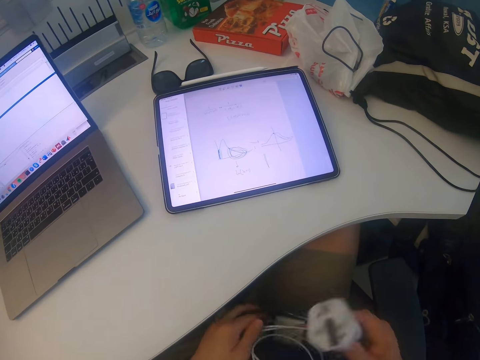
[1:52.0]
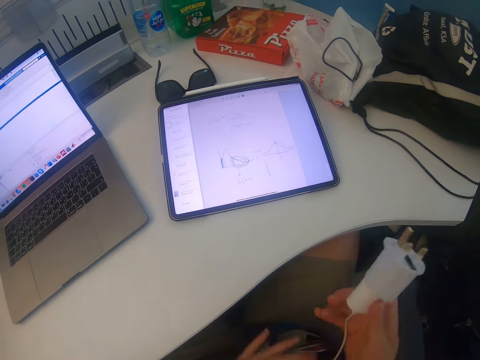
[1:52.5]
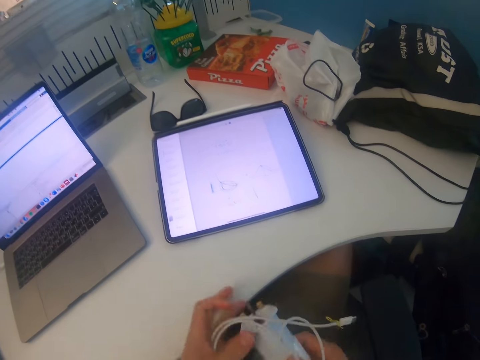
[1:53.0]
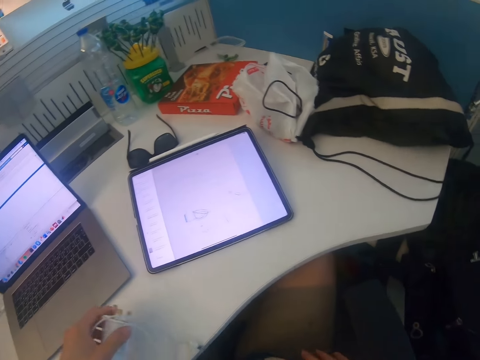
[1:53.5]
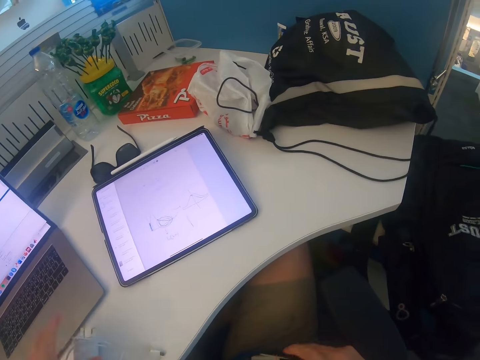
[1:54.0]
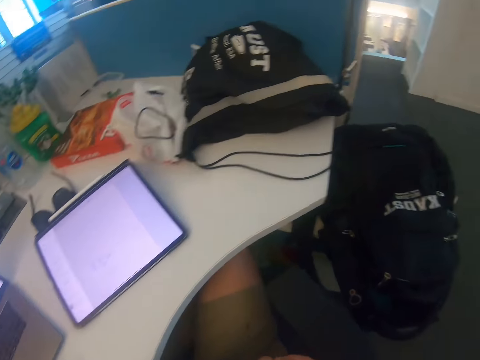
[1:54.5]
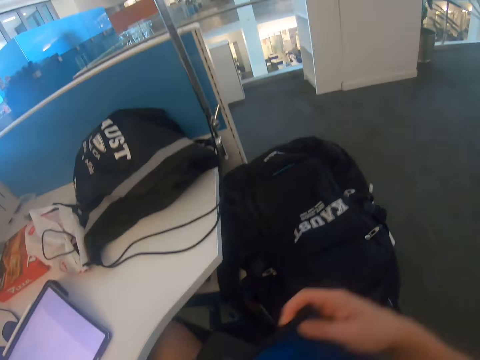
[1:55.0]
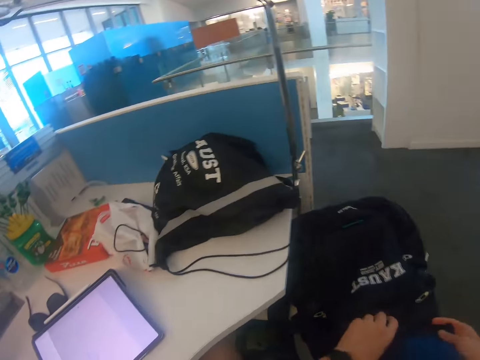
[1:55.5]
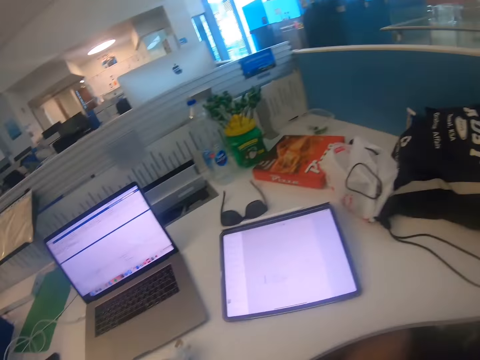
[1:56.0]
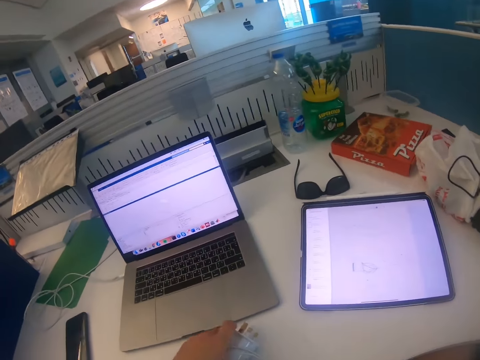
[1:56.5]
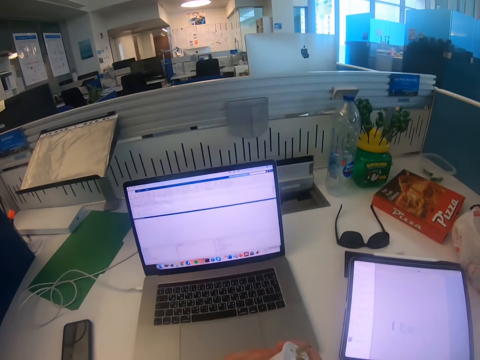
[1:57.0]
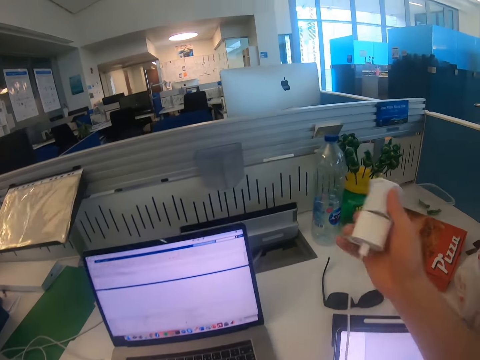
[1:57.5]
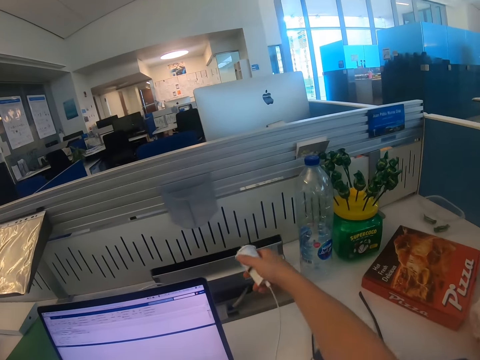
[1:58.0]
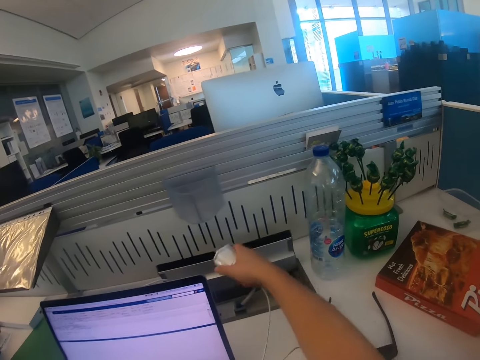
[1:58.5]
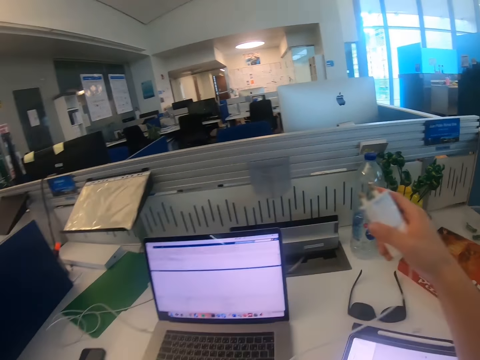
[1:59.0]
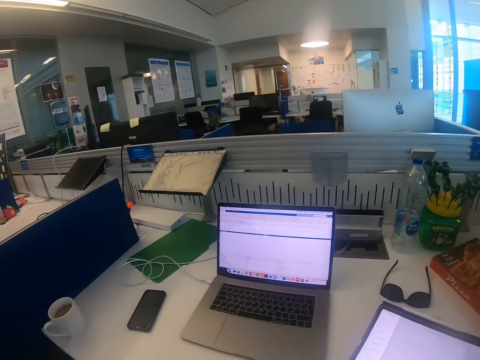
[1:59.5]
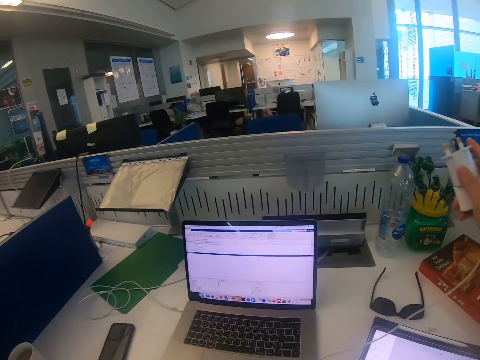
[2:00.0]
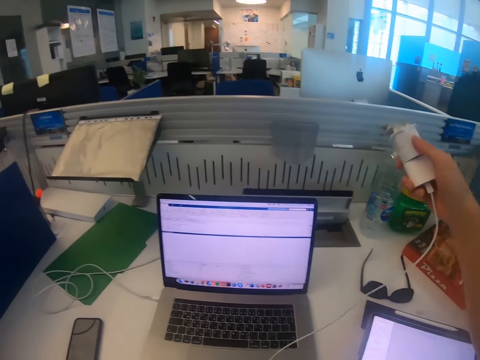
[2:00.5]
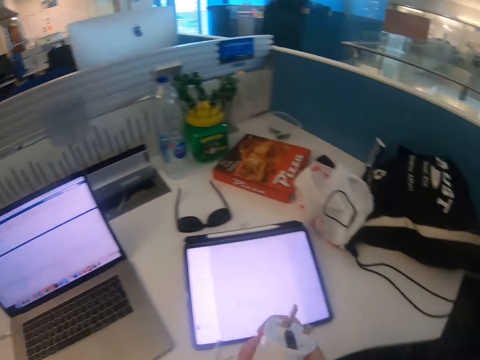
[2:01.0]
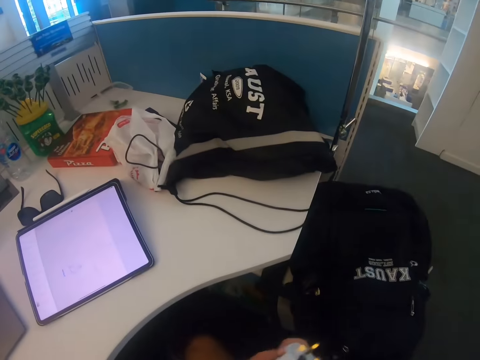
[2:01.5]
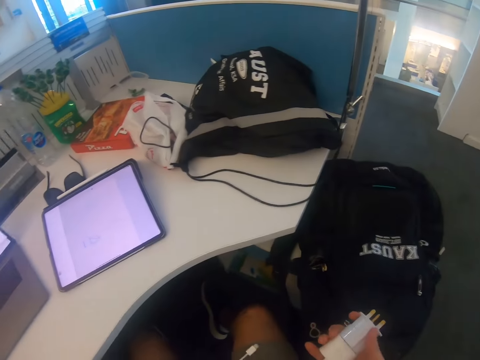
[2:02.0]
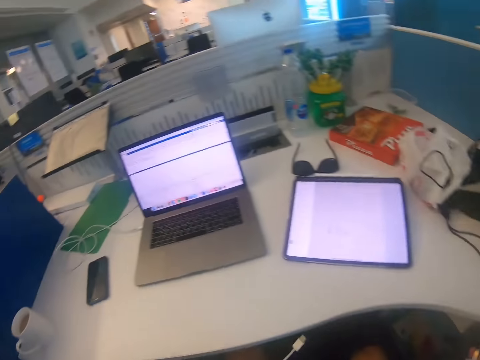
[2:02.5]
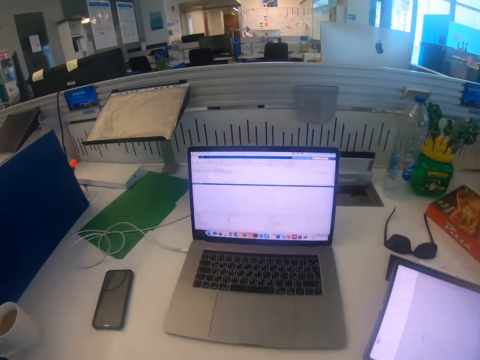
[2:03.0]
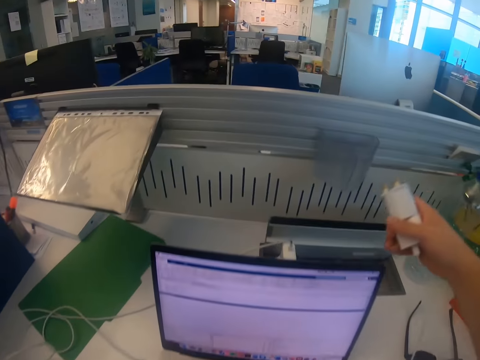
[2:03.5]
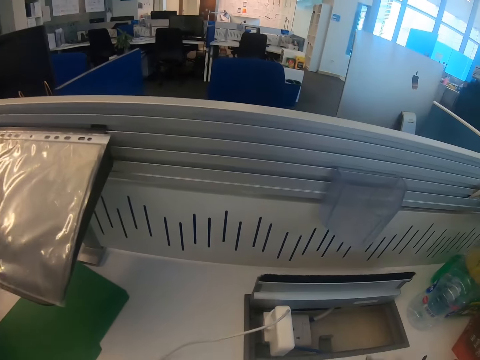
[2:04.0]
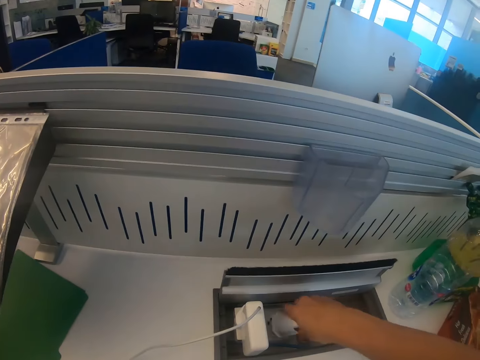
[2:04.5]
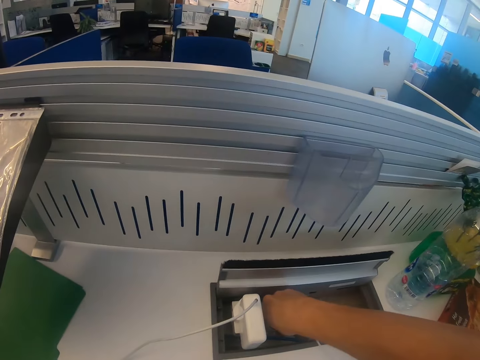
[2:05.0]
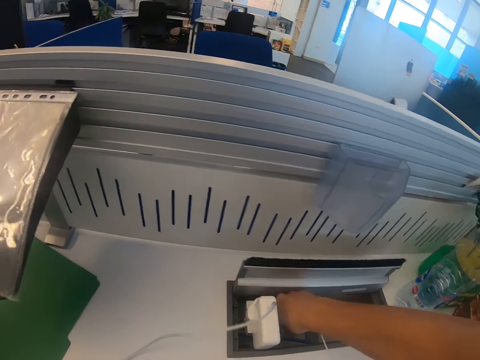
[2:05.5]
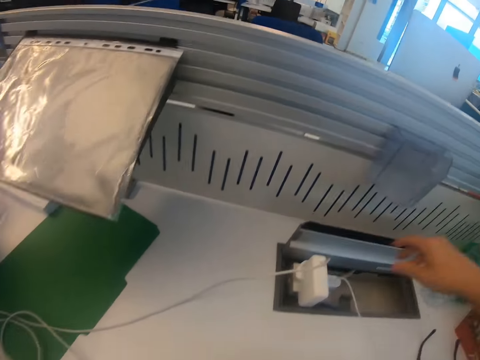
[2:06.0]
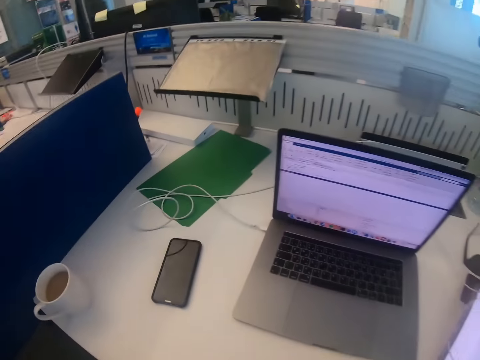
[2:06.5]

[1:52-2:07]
The camera wearer takes the charger from the right hand. They put the charger on the desk. They take a package and put the package in the backpack. They take the charger. They move the charger. They look at the charger. They stand from the seat. They plug the charger in the socket.

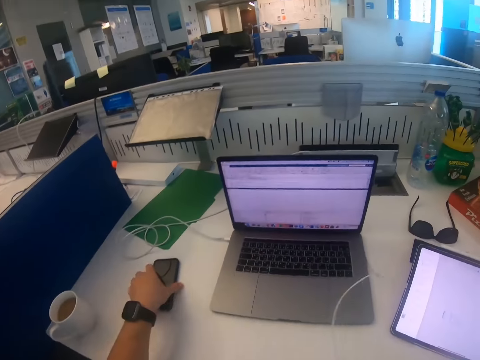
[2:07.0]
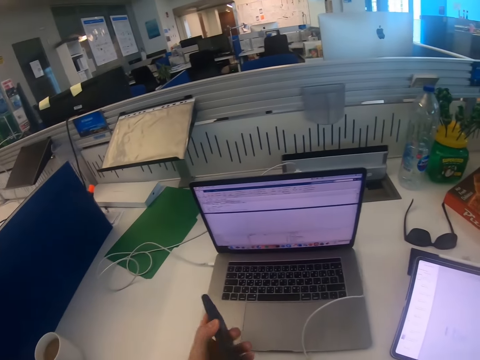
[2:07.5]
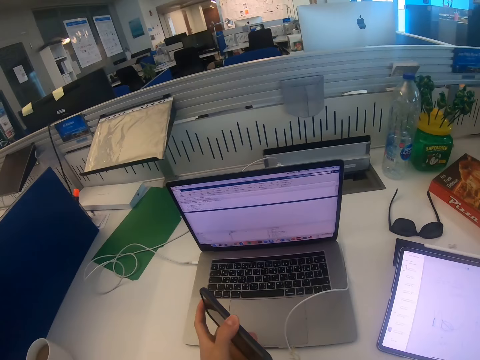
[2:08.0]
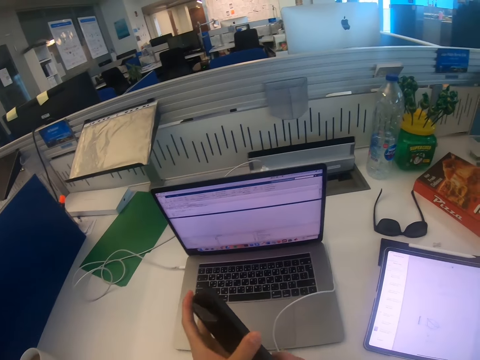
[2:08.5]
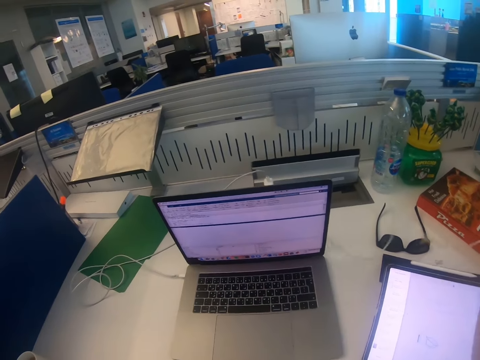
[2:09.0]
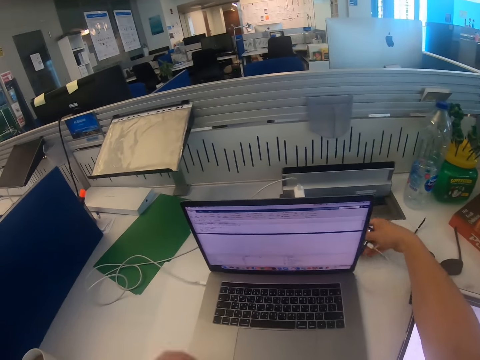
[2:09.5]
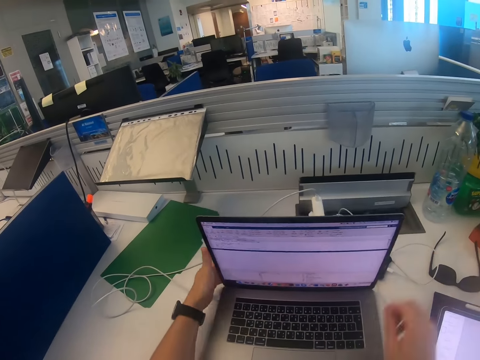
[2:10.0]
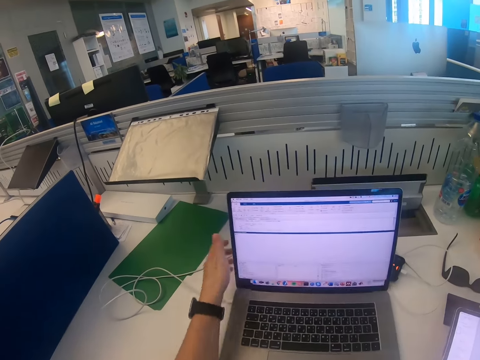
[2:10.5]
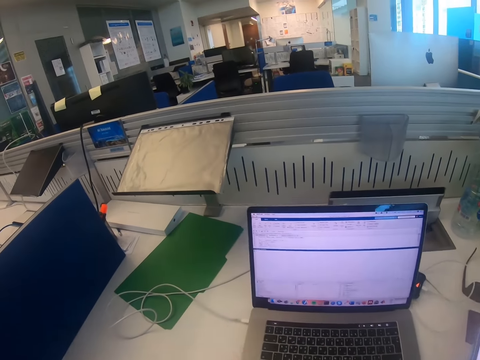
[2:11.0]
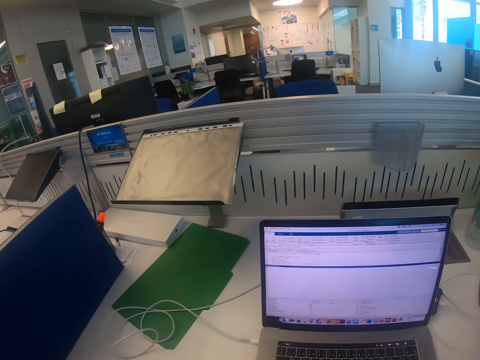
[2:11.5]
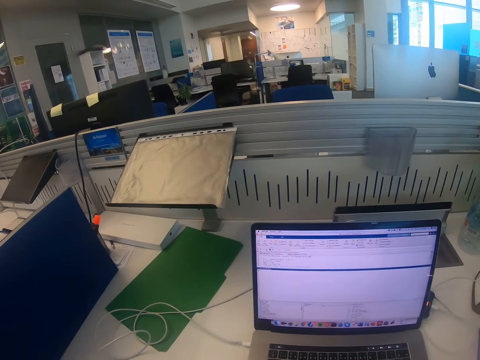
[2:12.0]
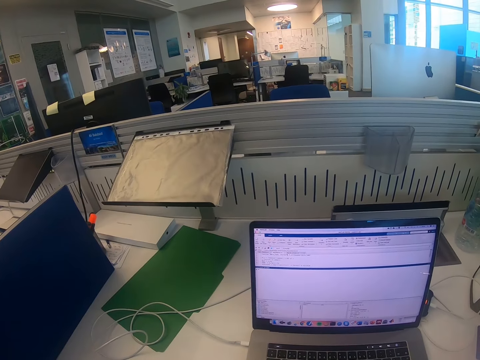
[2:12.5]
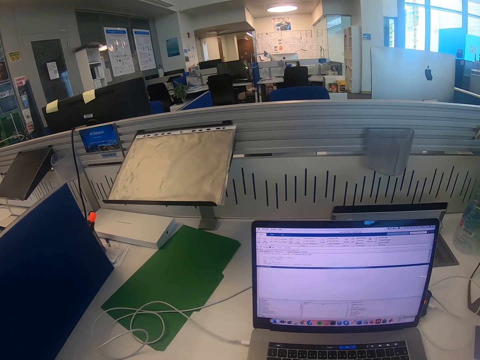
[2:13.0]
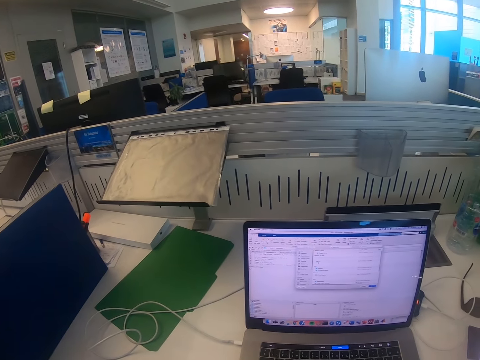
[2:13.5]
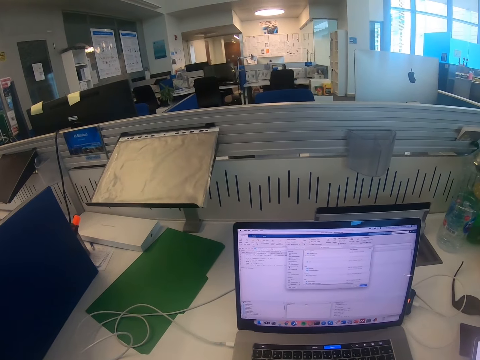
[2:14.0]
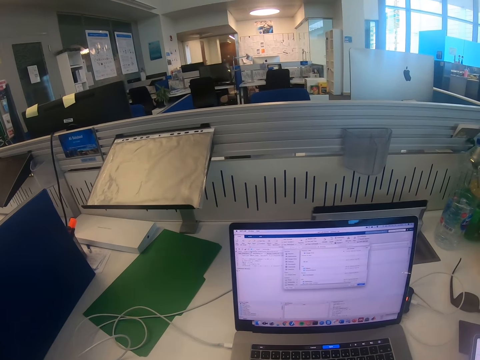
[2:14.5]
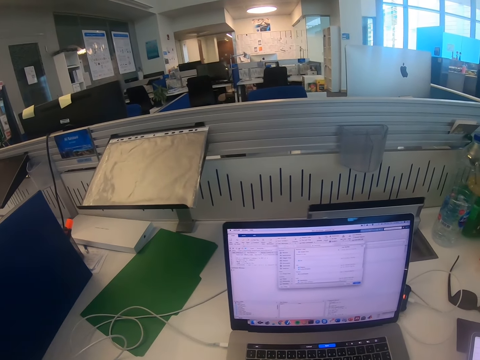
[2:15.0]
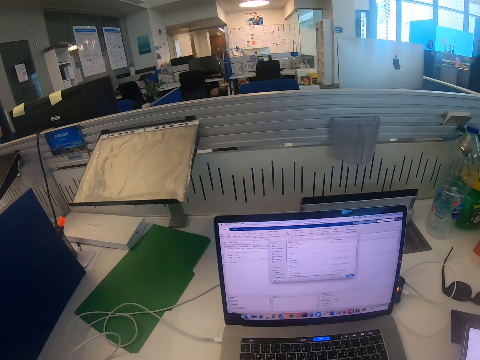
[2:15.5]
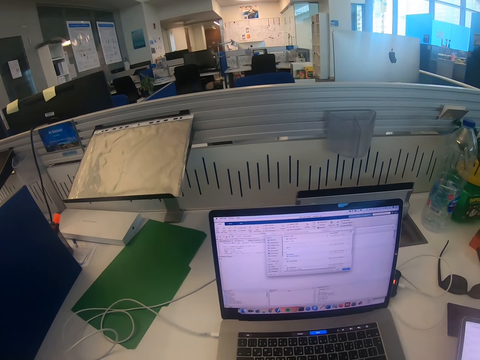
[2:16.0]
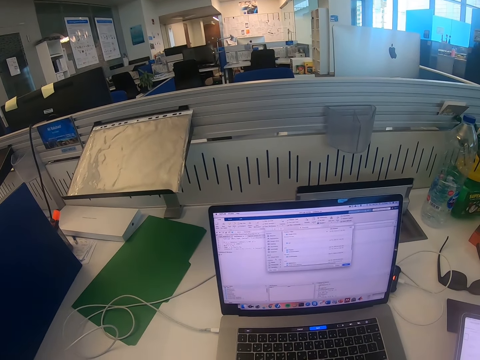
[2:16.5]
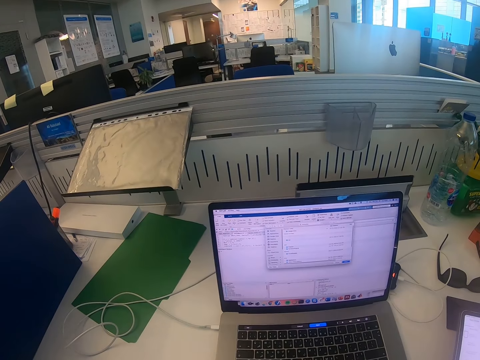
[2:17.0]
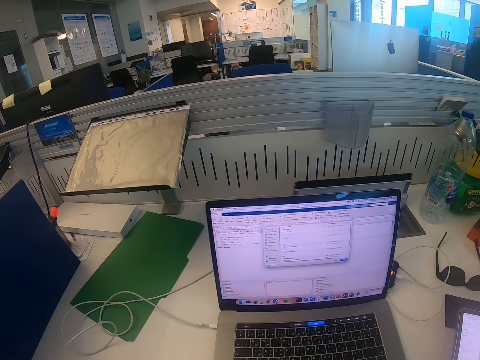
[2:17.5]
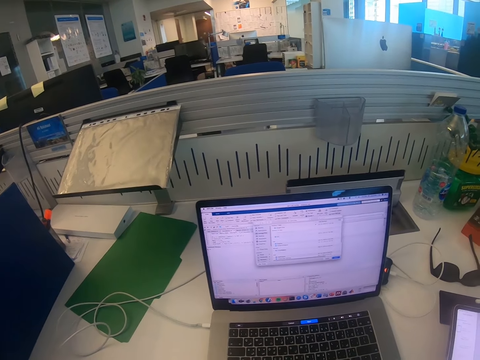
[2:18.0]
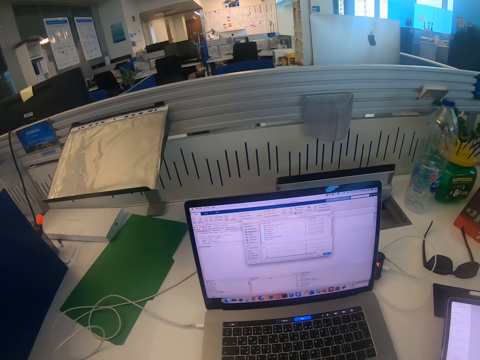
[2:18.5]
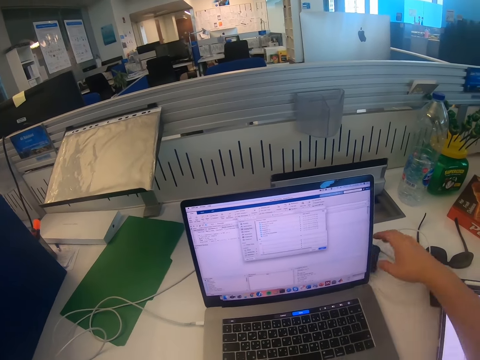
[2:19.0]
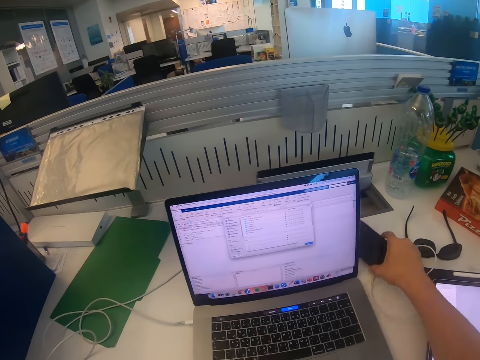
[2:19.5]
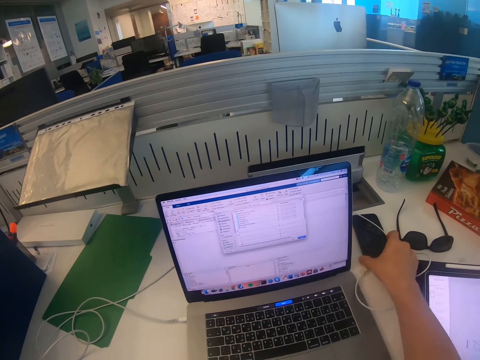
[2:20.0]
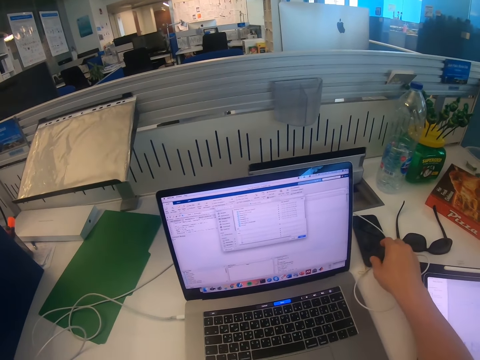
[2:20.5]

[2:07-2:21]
The camera wearer sits on the chair. They take a phone. They connect the phone to the charger. They put the phone on the desk. They adjust the laptop. They look at the laptop. They use the laptop. They move the phone.
